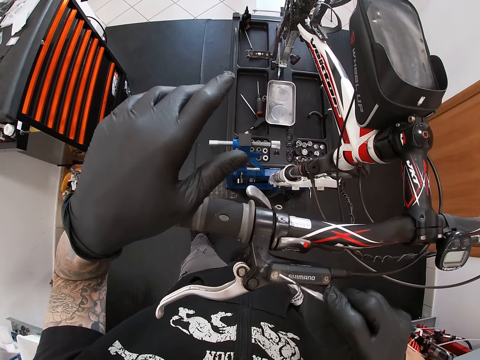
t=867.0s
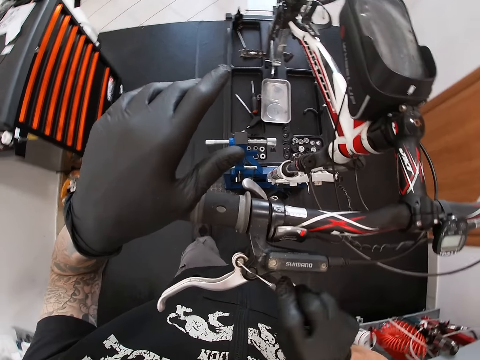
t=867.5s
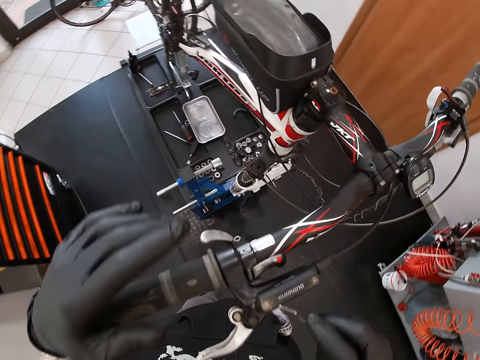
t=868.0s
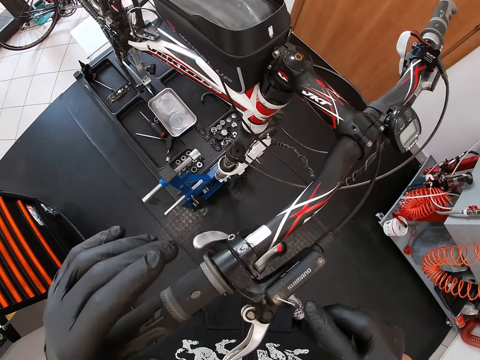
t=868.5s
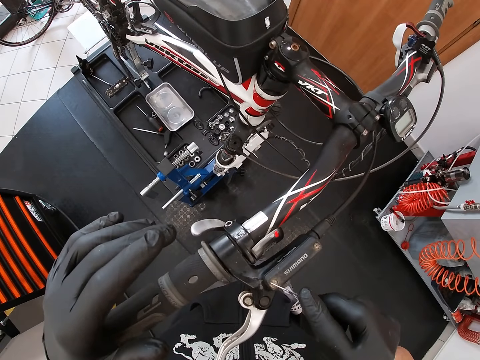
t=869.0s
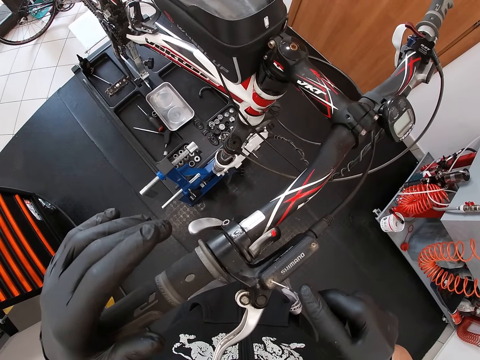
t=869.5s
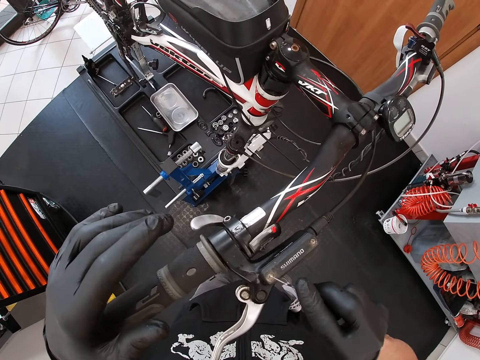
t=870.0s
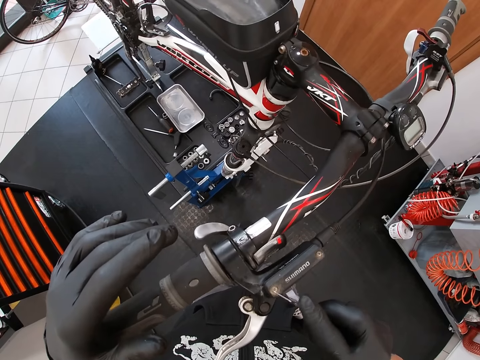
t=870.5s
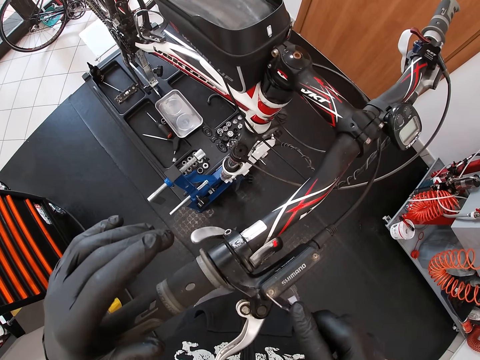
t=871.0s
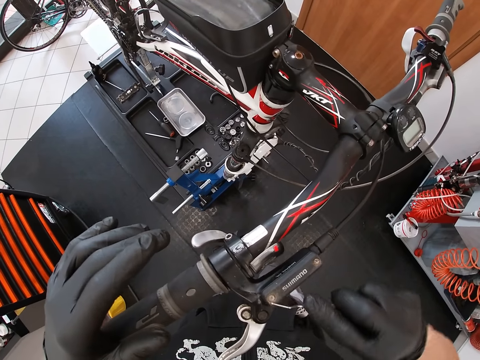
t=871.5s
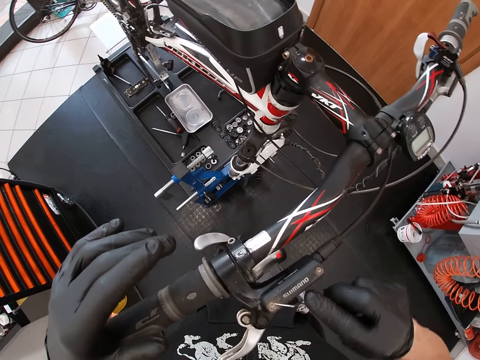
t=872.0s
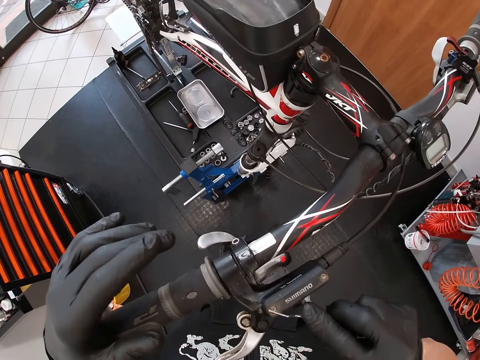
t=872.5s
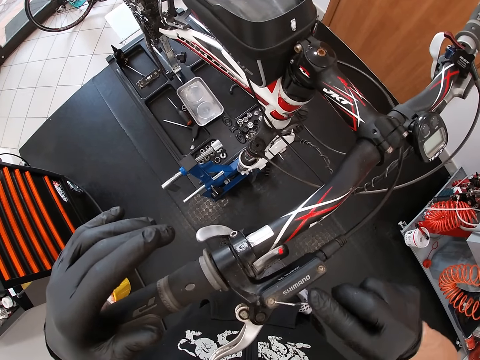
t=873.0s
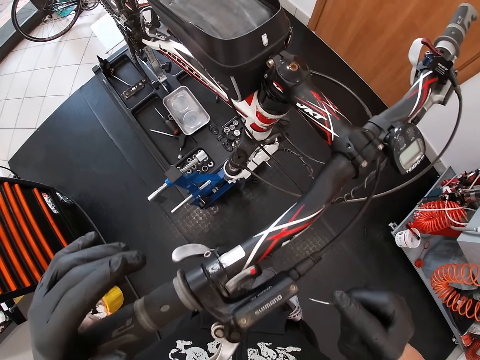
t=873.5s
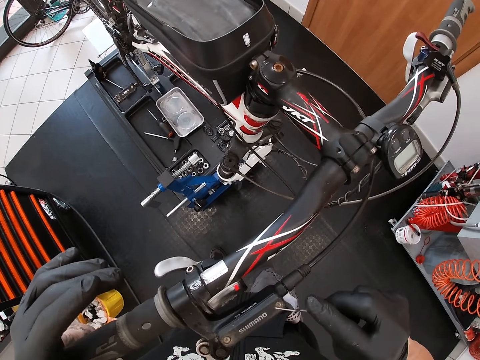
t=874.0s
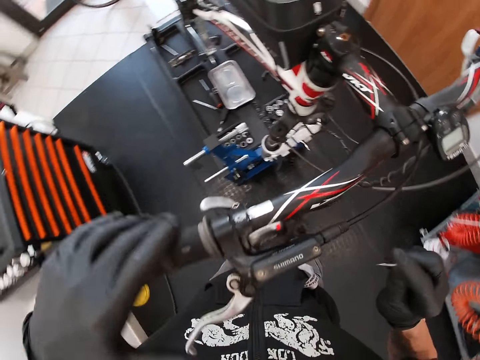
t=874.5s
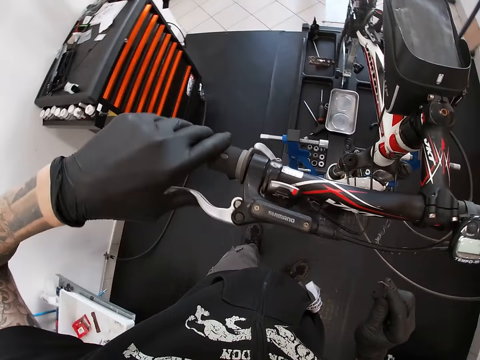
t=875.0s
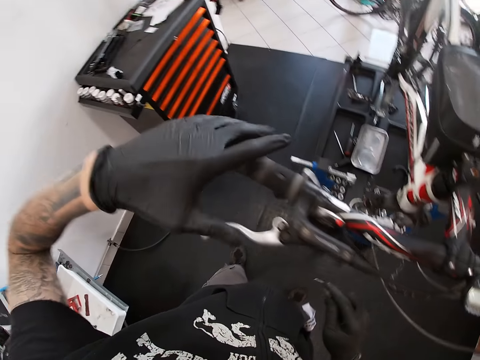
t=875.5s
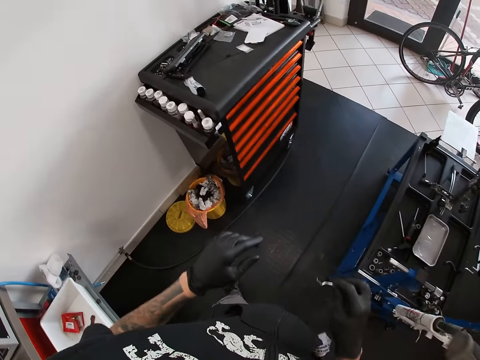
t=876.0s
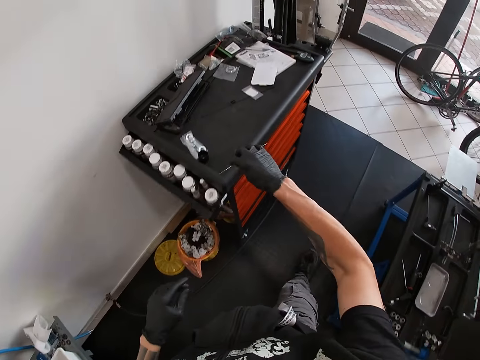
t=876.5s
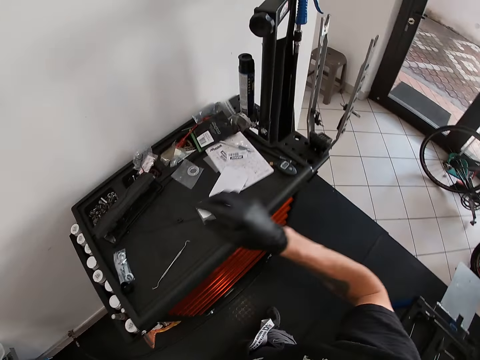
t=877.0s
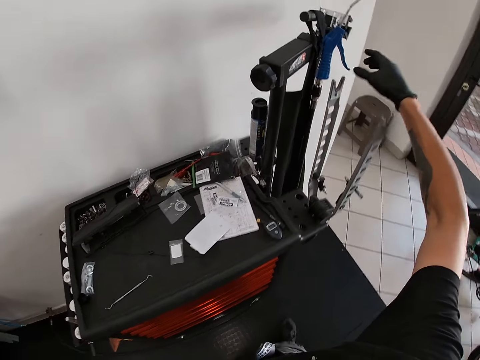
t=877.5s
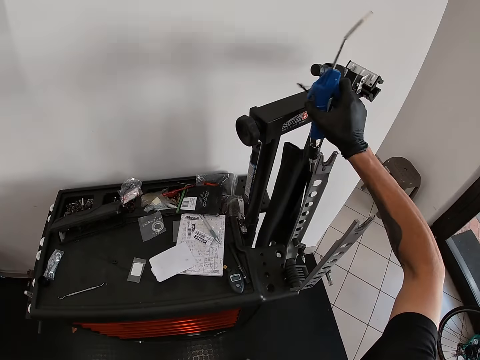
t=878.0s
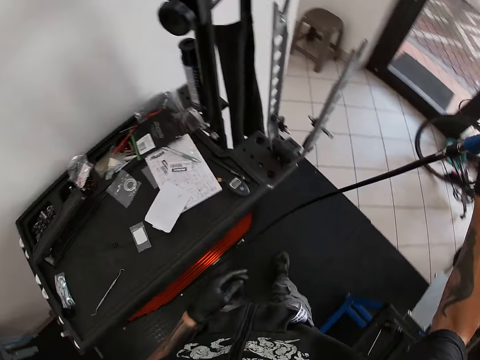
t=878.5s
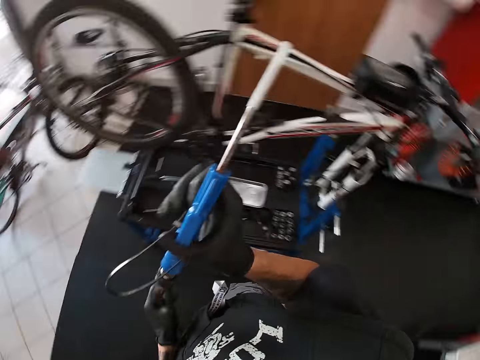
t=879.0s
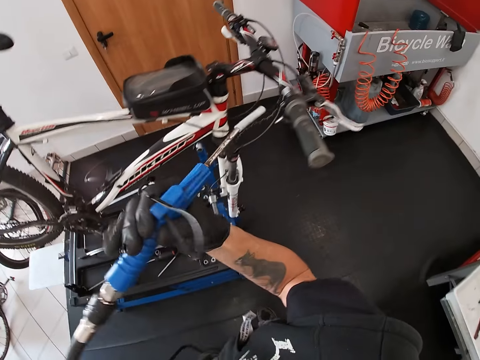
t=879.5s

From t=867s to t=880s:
The camera wearer adjusts a nut with a spanner. He looks around a garage. He adjusts the nut with the spanner. He adjusts a handle on a bicycle. He walks around the garage. He drops the tartar remover on a work cabinet with his right hand. He removes an air pump from a stand with his right hand.

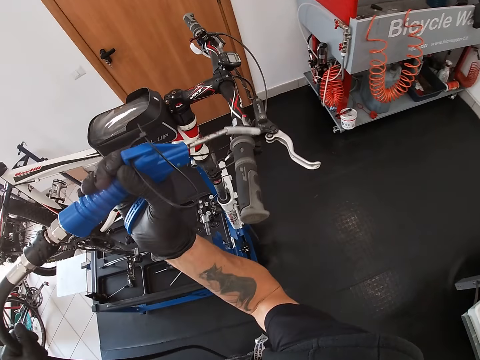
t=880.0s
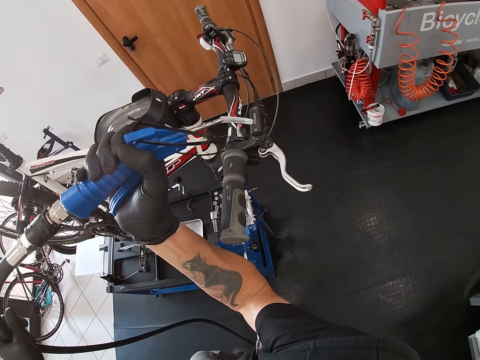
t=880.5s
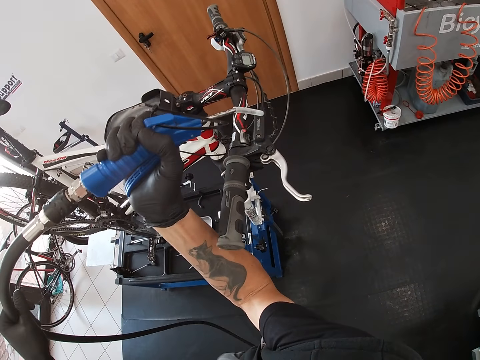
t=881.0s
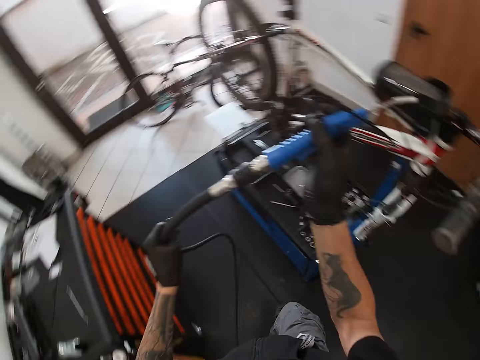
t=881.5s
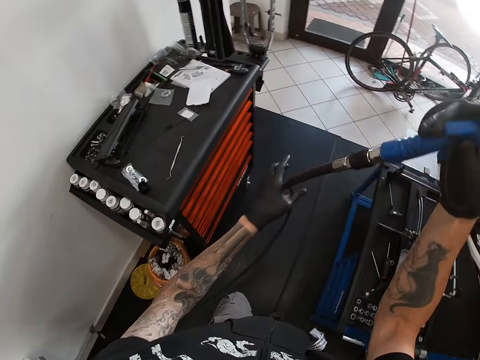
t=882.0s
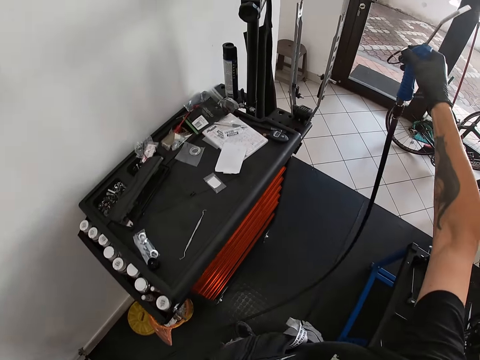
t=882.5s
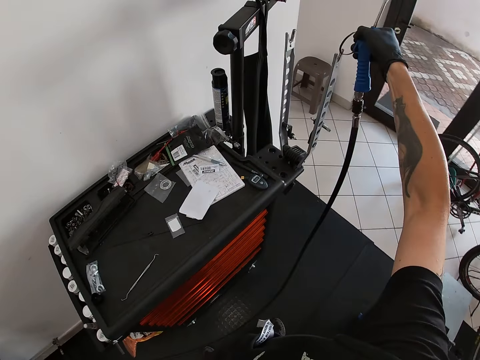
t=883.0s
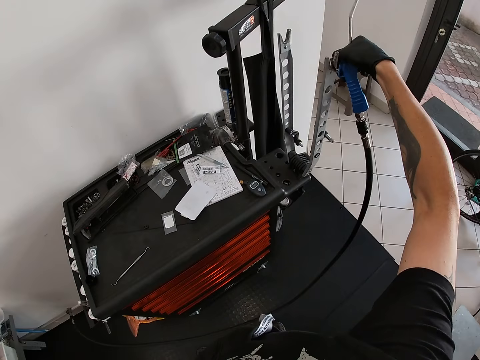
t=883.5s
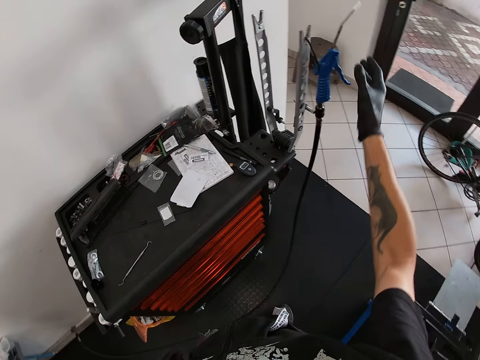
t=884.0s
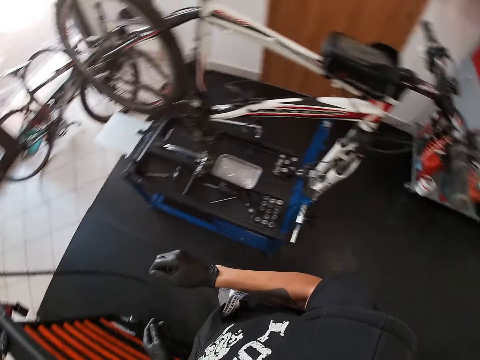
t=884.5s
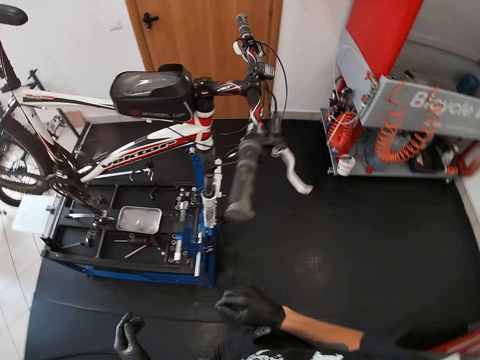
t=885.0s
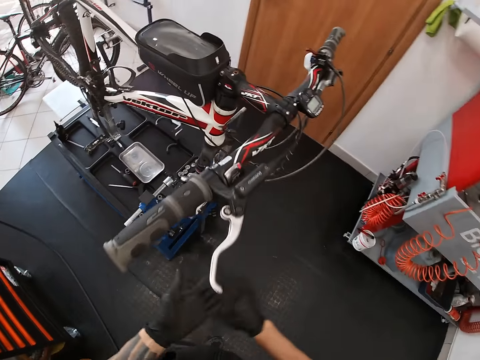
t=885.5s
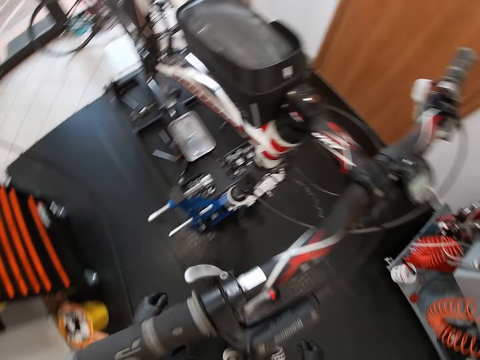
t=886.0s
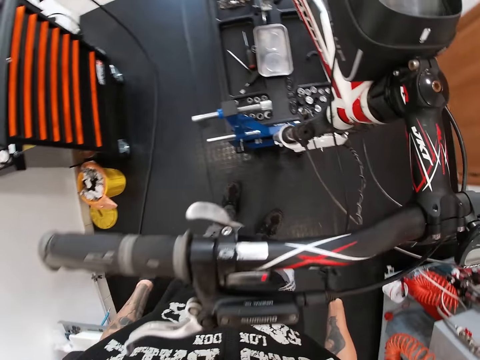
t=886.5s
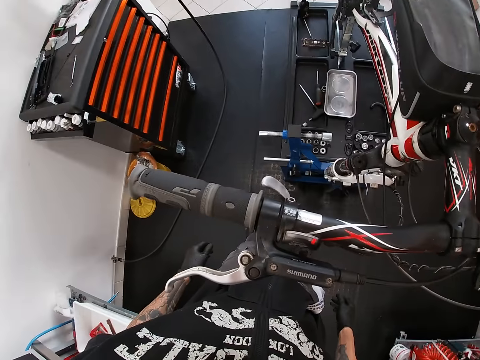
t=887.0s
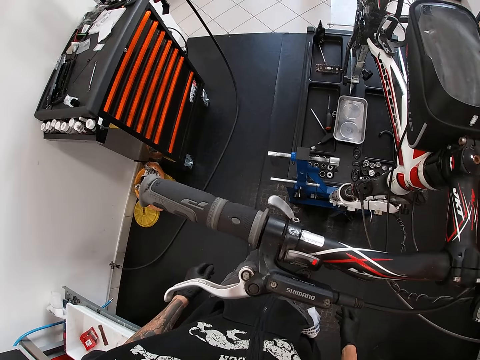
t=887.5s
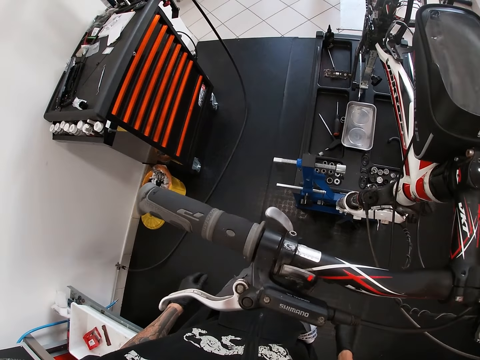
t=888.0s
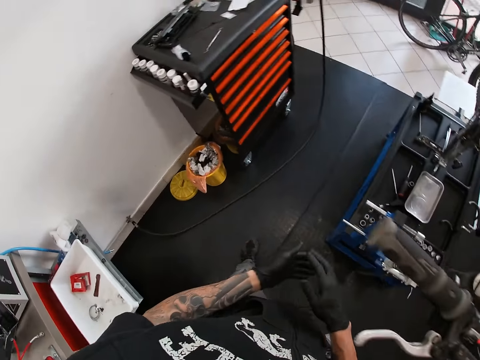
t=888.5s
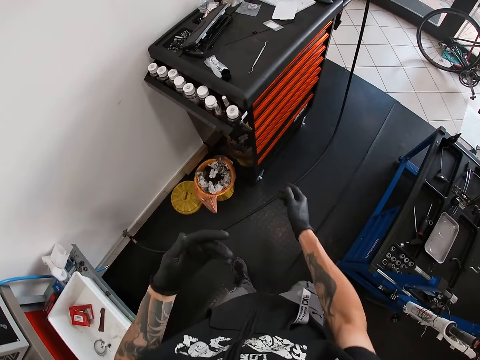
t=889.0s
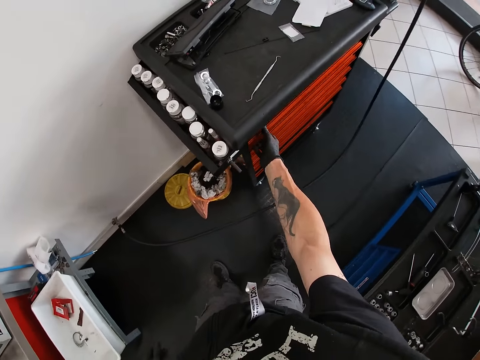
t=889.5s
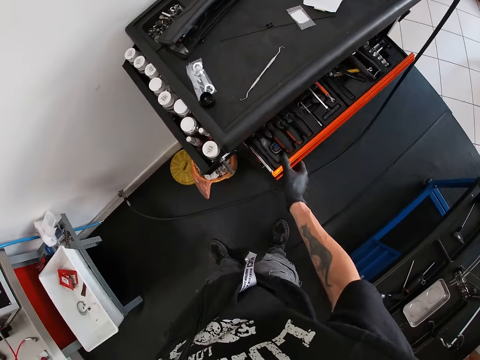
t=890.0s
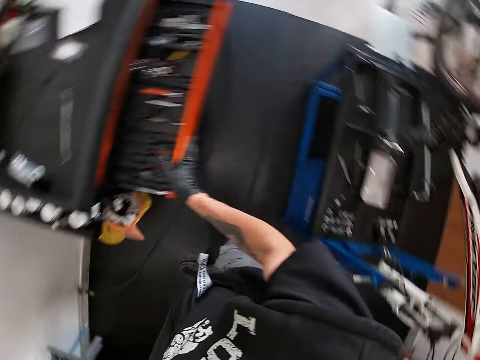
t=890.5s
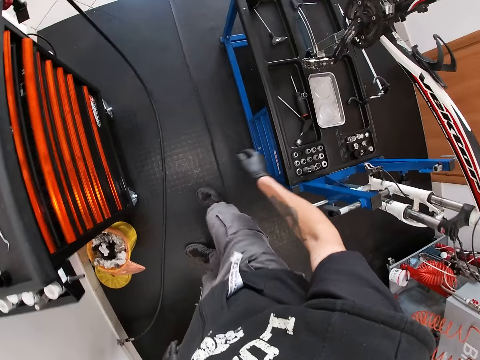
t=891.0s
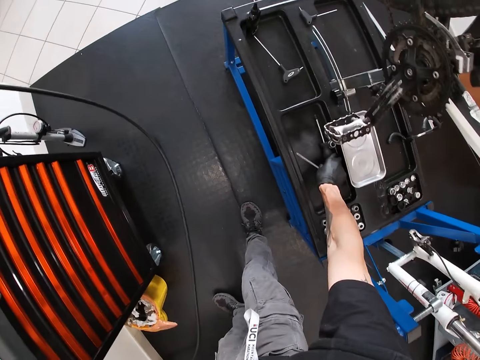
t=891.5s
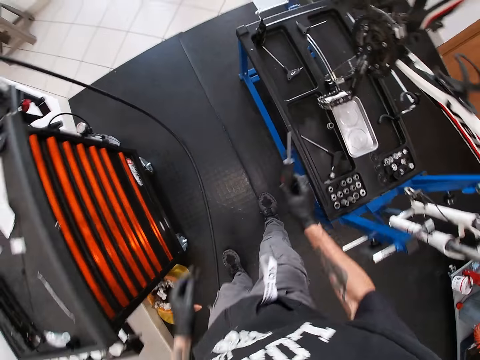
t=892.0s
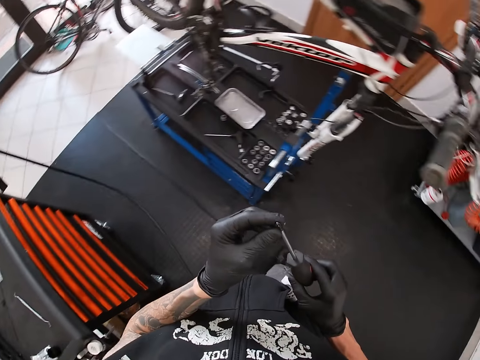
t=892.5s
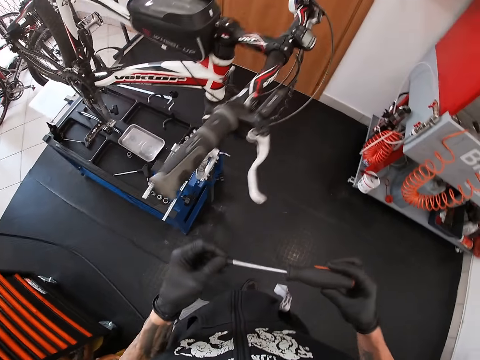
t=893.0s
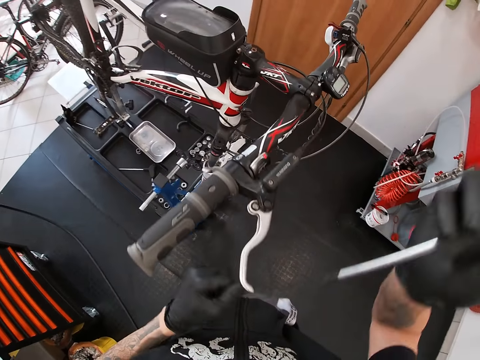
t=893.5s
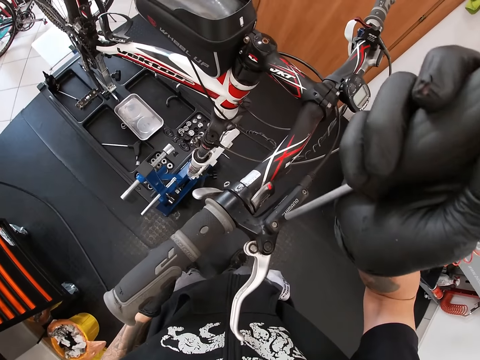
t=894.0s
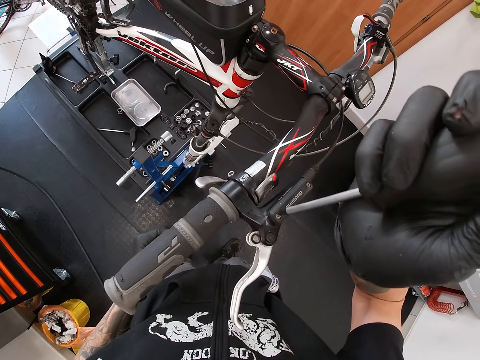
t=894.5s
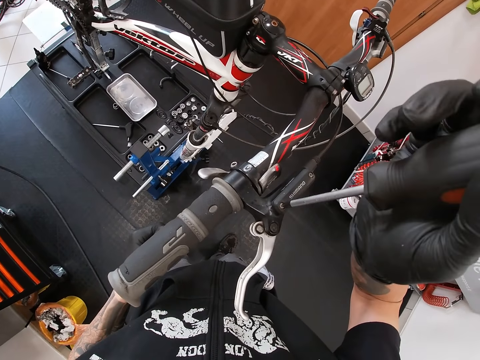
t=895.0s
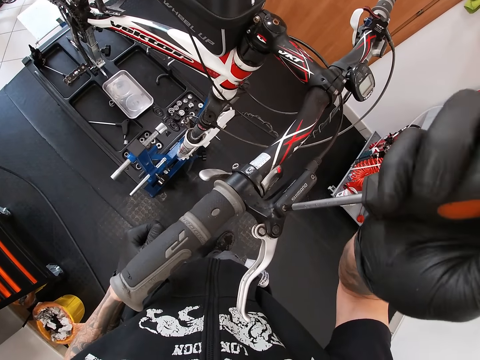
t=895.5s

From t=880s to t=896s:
The camera wearer sprays a handle with a hose gun or air pump. He walks around a garage. He keeps the air pump on the stand with his right hand. He walks around the garage. He looks around the garage. He walks around the garage. He opens a drawer with his right hand and closes the drawer with his right hand. He walks around the garage. He takes a screwdriver from the tool bench with his right hand. He adjusts a nut with the screwdriver. He unscrews the lid of a reservoir with the screwdriver in his right hand.
